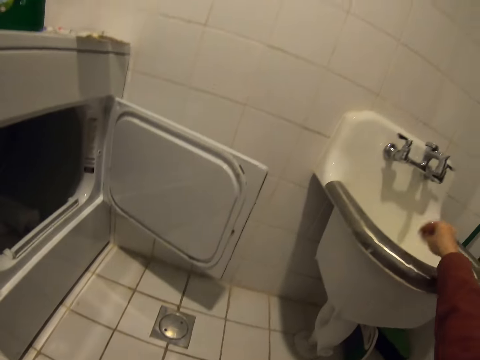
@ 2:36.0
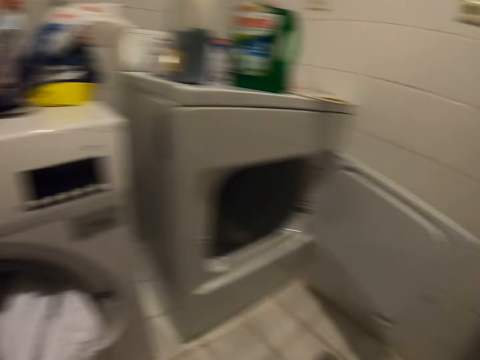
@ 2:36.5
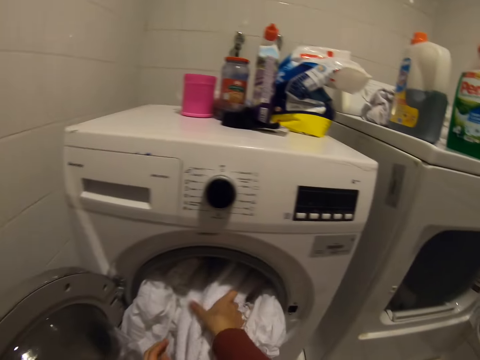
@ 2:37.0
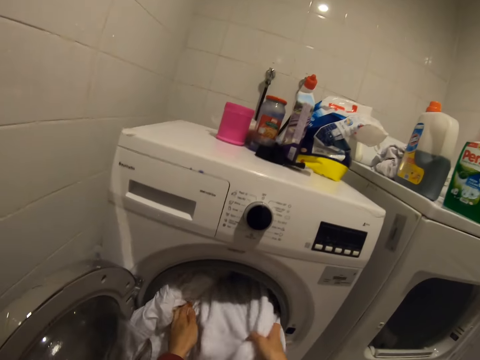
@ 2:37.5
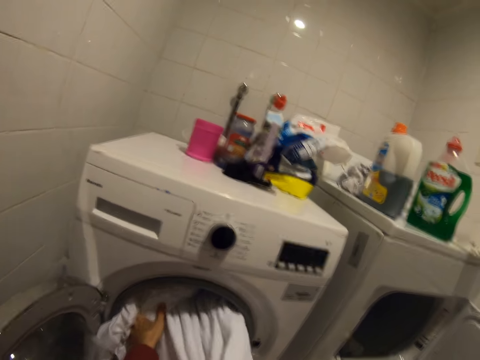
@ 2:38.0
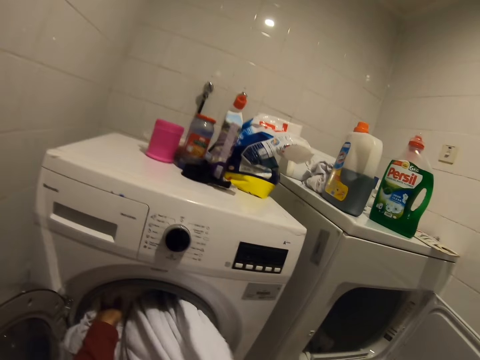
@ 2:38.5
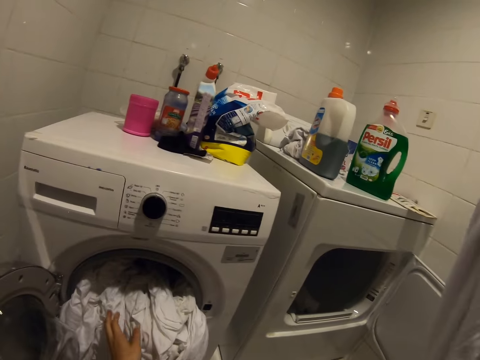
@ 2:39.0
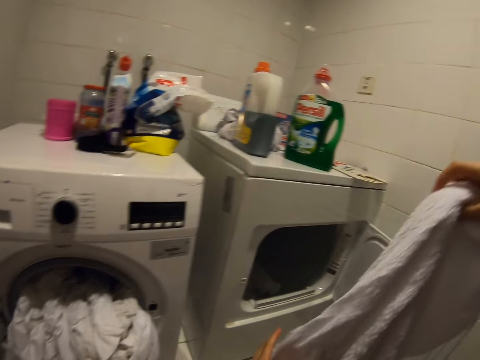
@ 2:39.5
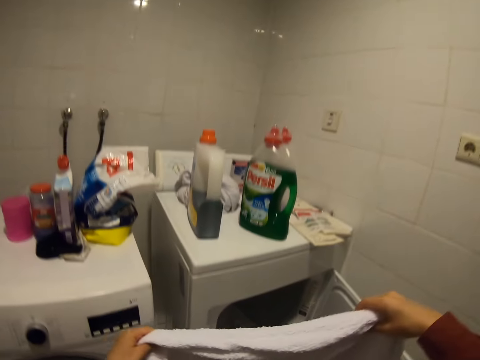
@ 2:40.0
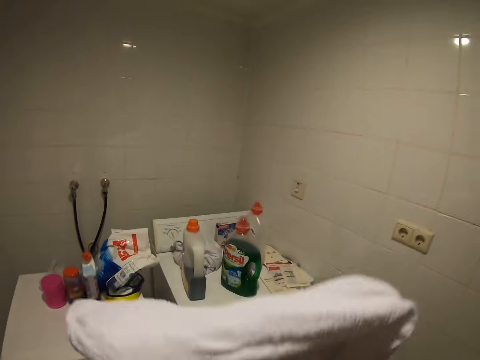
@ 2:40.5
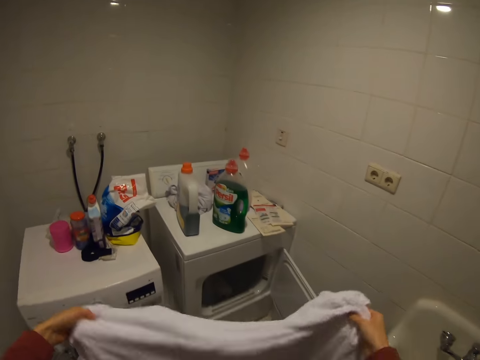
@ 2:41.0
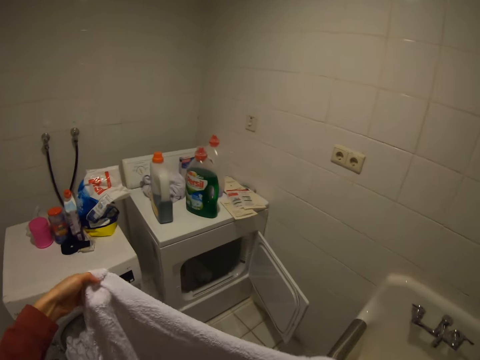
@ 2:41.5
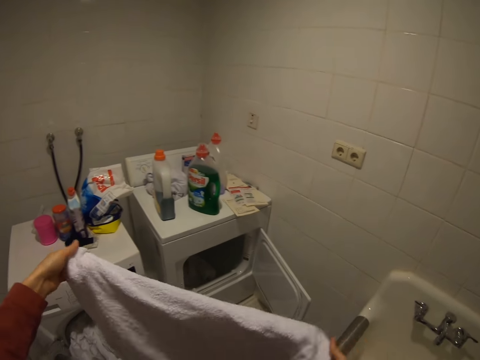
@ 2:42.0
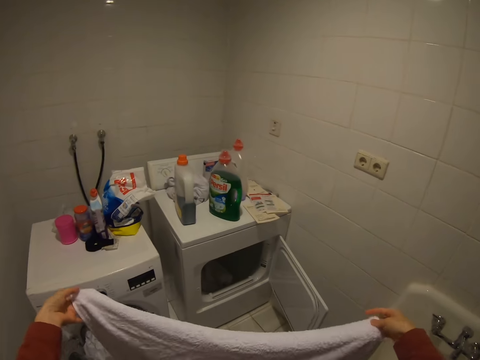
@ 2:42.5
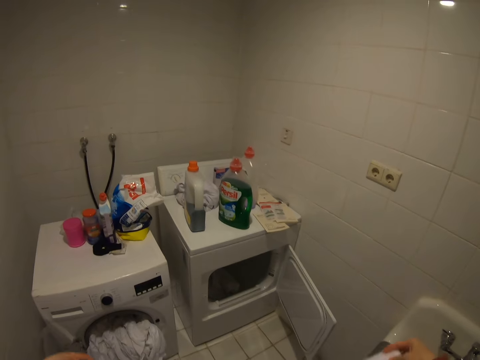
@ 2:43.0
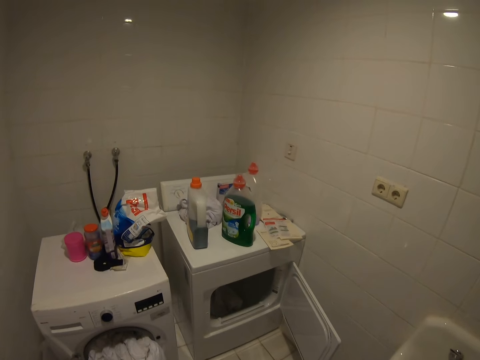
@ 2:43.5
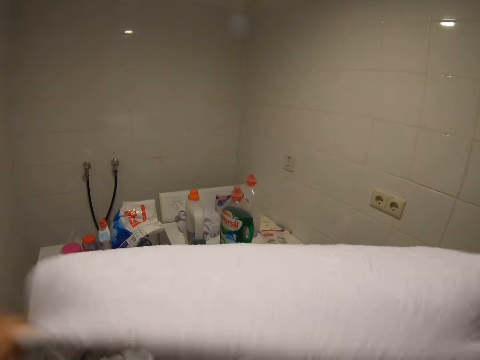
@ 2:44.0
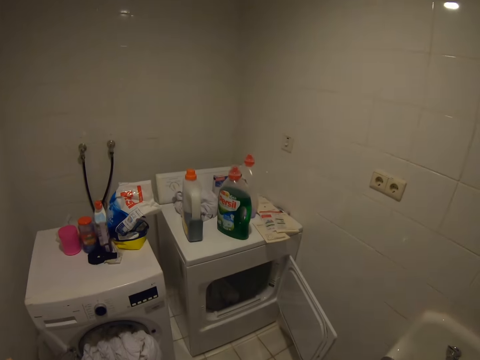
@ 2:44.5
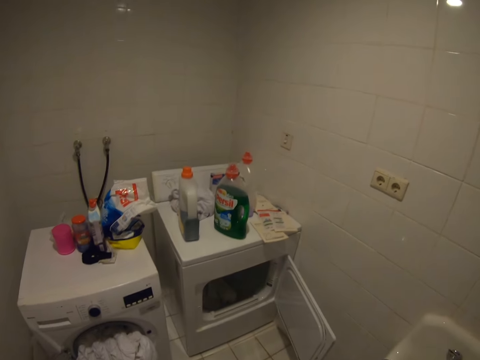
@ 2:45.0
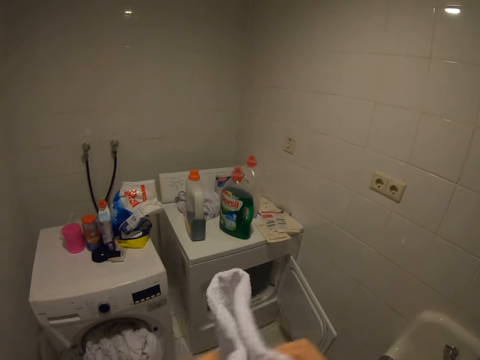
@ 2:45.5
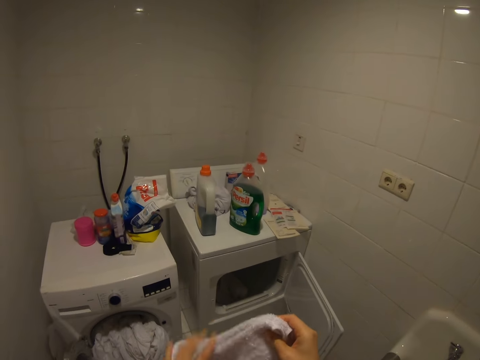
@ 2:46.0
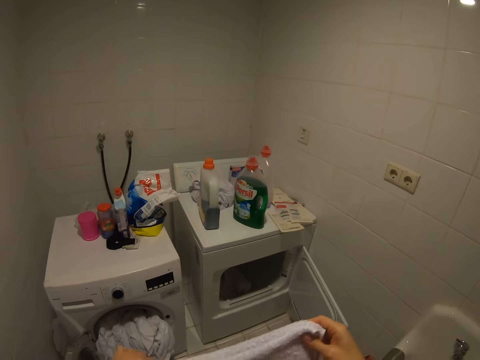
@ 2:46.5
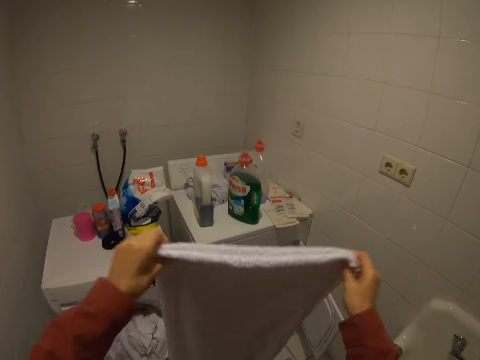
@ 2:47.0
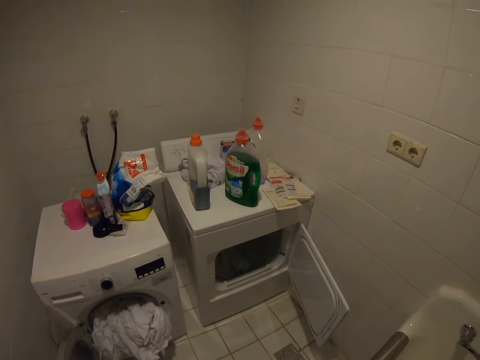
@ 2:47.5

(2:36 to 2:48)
The camera wearer folds a cloth.

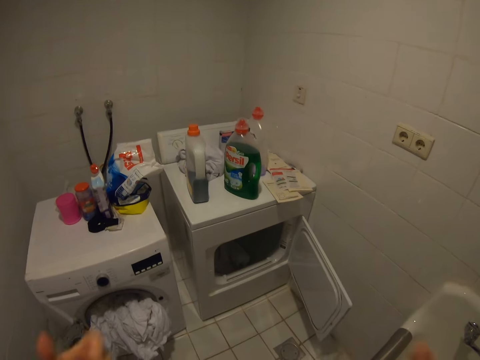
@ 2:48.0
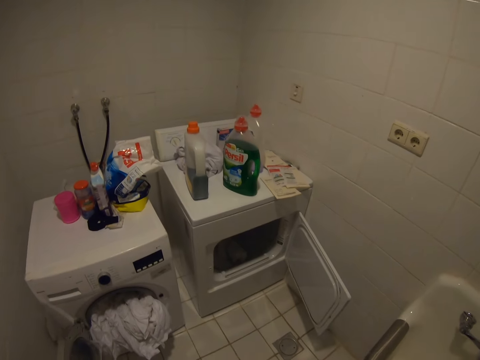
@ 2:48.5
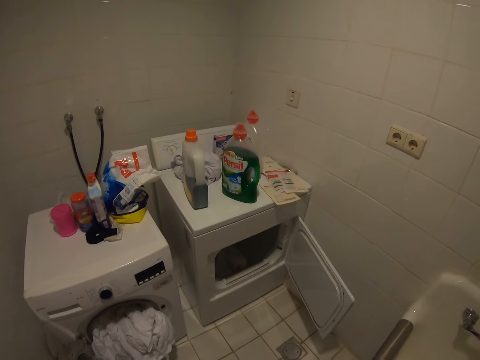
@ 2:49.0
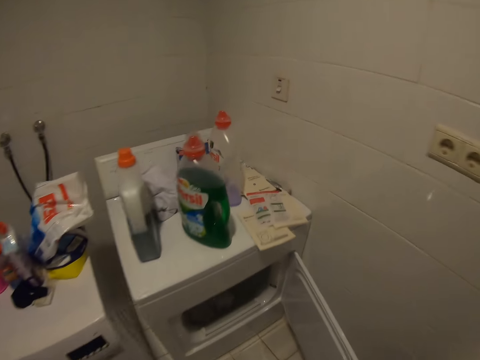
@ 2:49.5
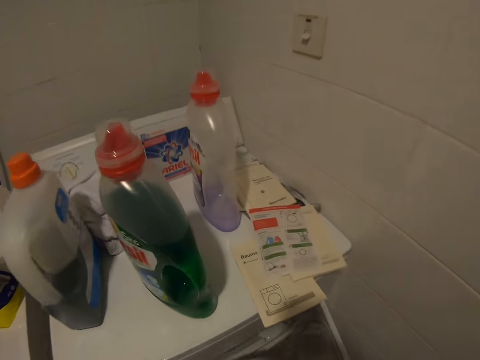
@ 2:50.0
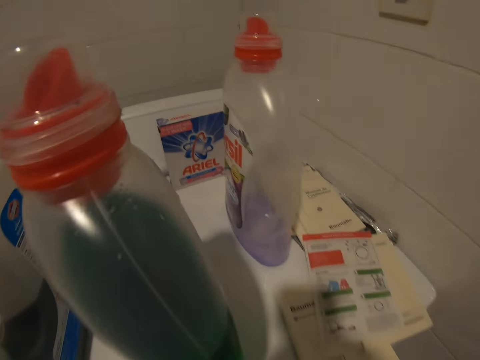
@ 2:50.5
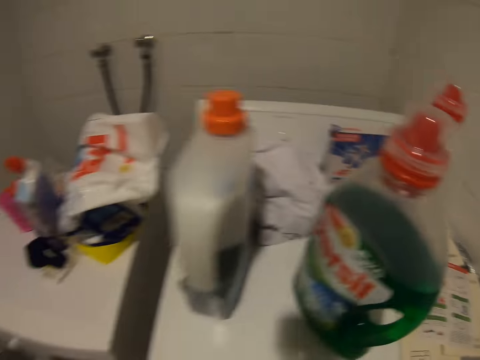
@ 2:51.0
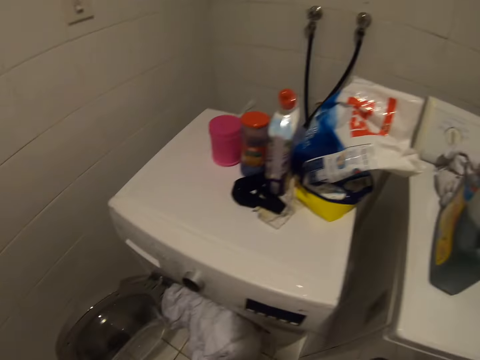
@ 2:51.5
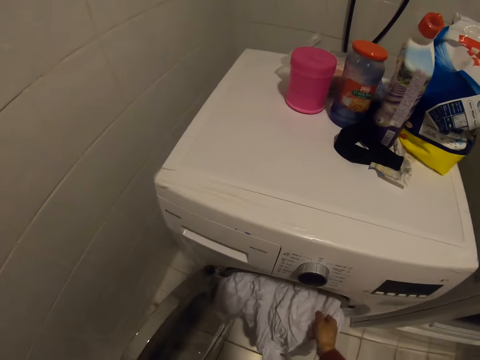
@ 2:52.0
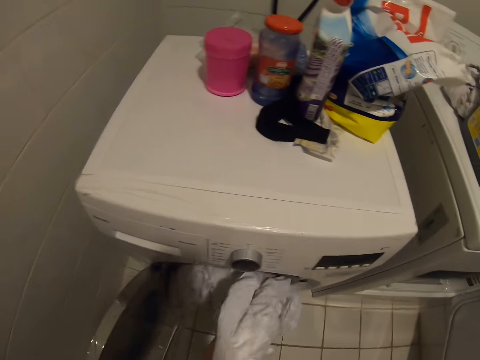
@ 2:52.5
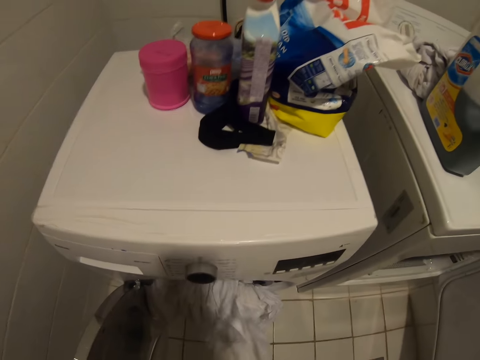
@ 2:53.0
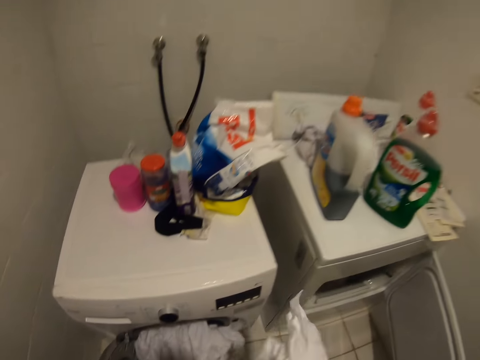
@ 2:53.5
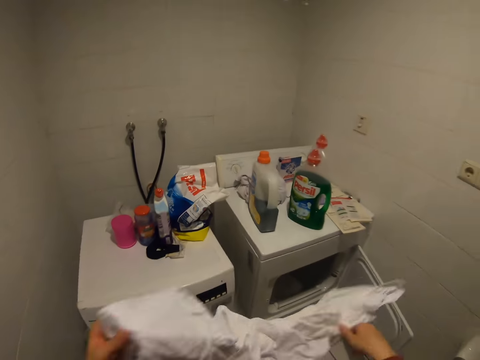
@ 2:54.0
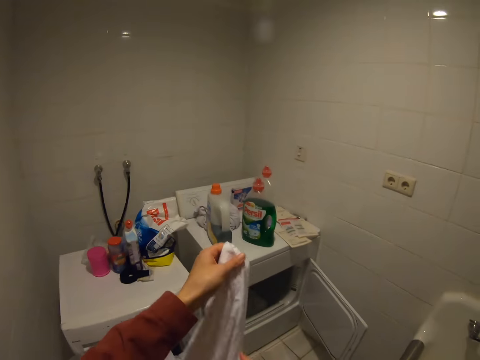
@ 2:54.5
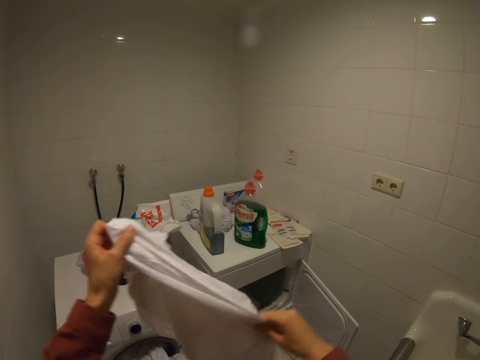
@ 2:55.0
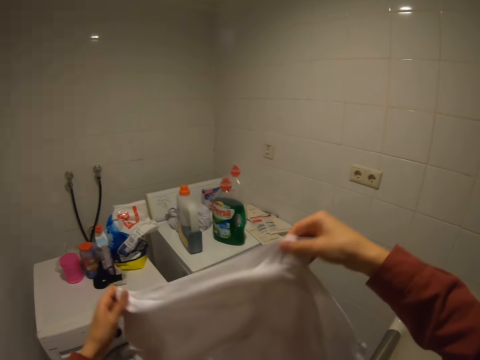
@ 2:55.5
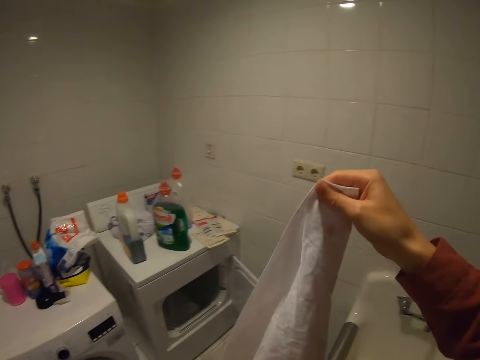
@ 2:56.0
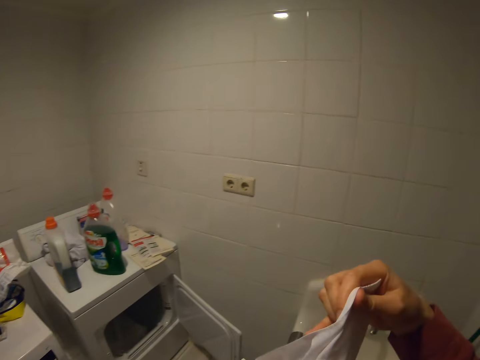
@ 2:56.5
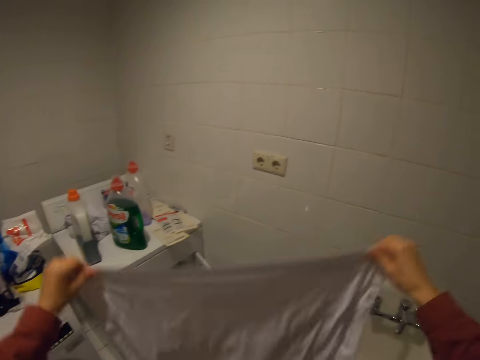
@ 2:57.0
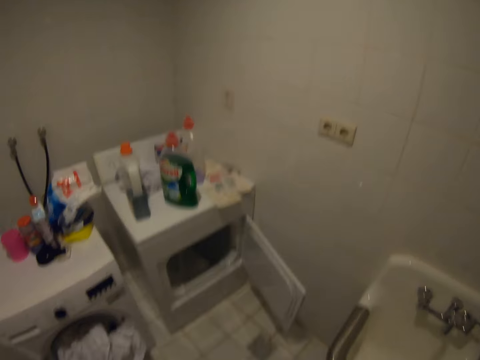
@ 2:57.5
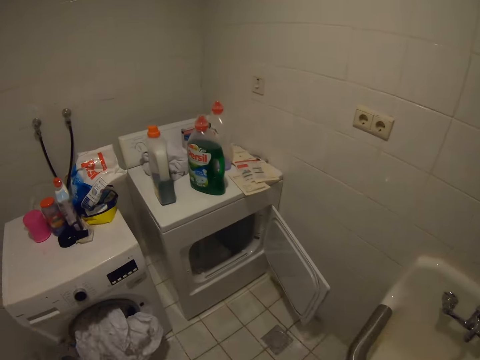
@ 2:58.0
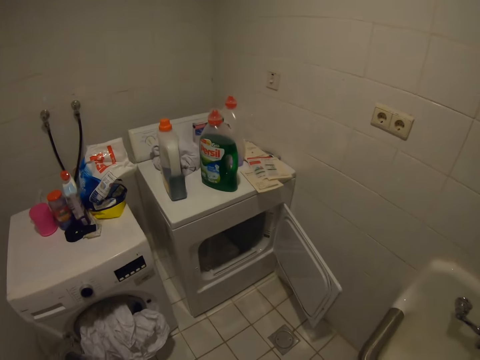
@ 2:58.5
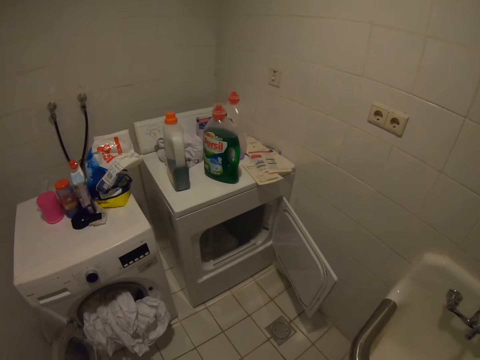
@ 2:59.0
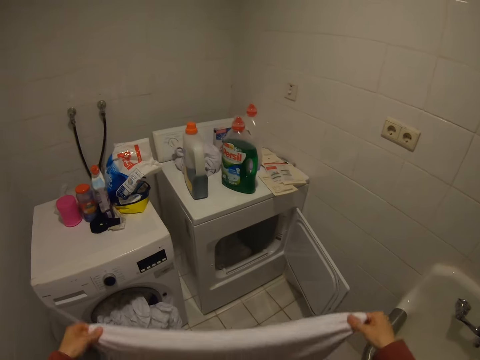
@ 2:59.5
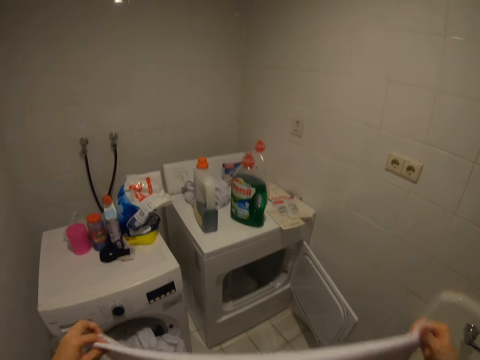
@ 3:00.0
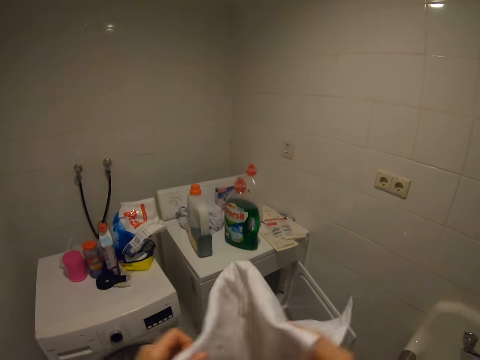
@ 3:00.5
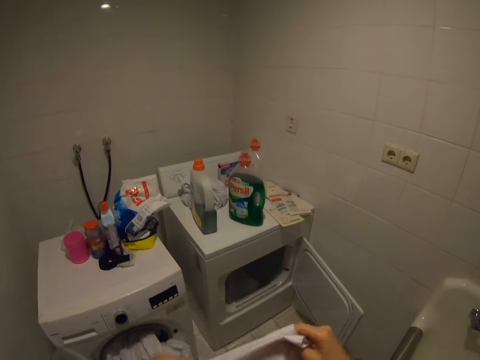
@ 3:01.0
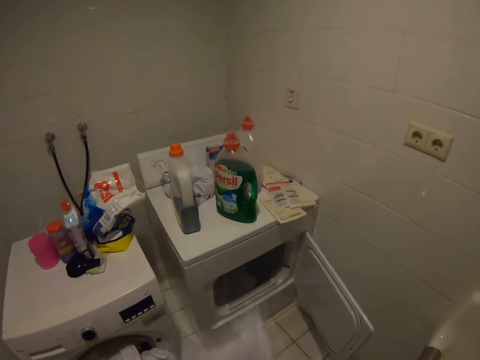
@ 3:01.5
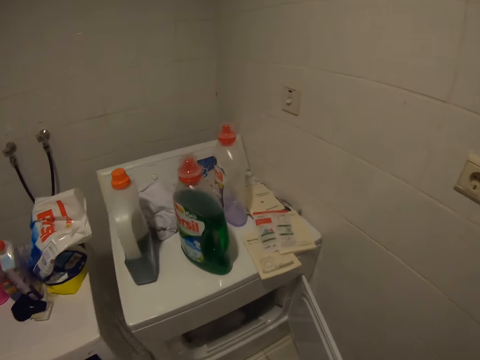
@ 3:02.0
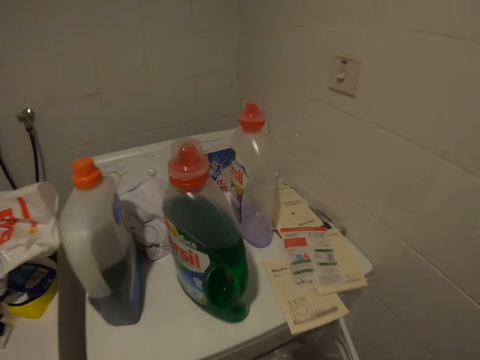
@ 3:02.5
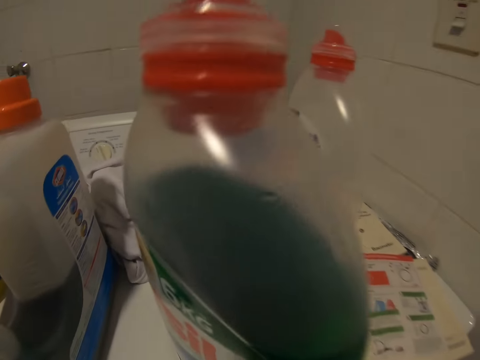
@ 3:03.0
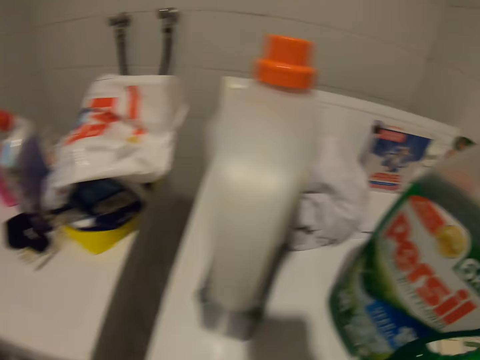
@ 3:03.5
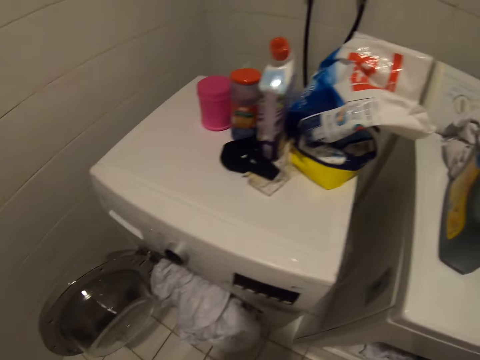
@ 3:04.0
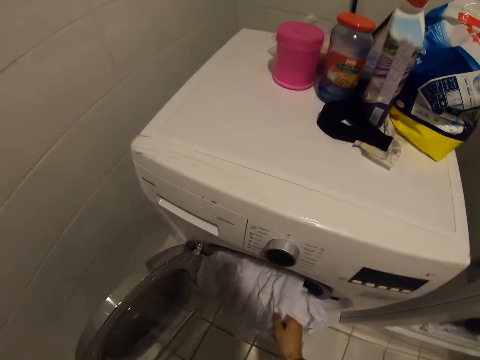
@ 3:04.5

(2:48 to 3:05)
The camera wearer looks around. They fold a cloth.
